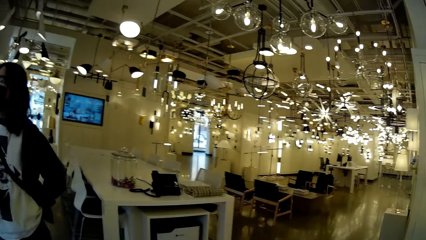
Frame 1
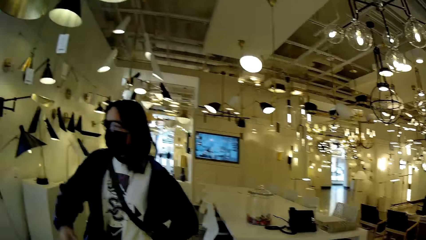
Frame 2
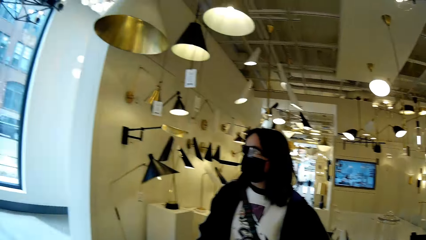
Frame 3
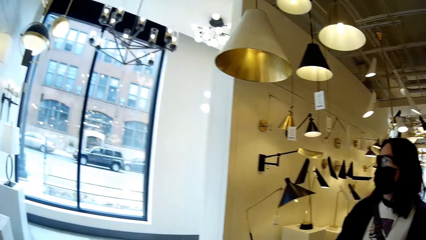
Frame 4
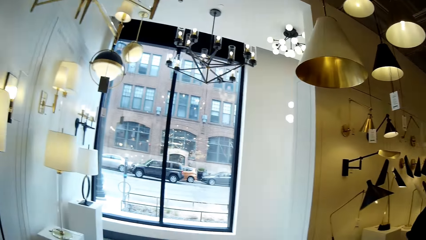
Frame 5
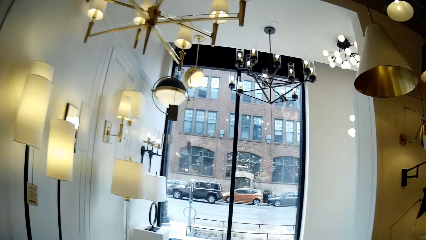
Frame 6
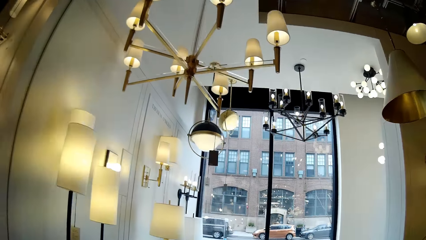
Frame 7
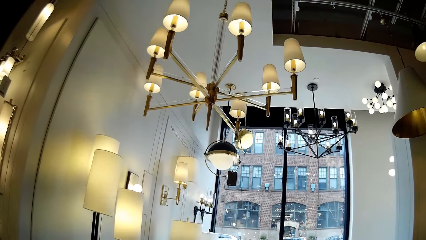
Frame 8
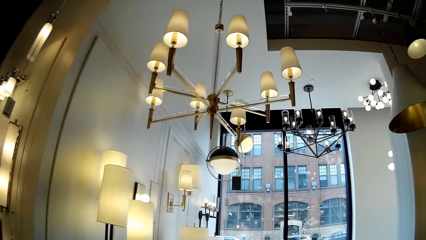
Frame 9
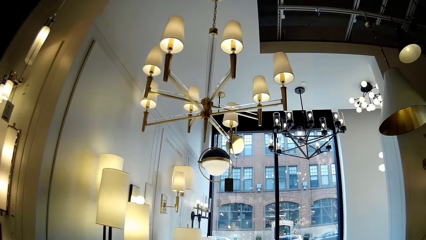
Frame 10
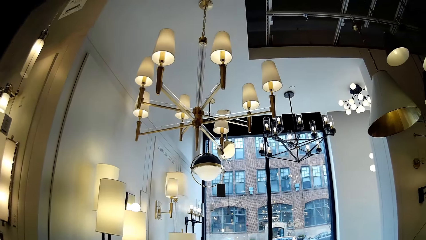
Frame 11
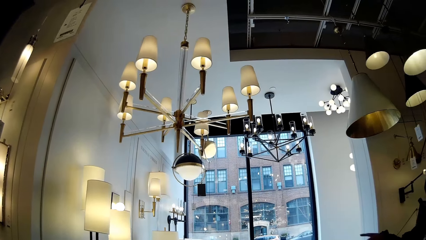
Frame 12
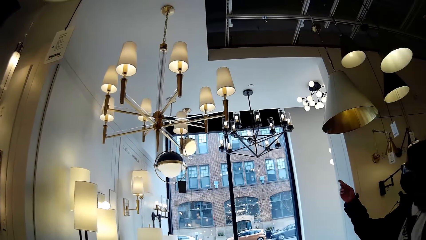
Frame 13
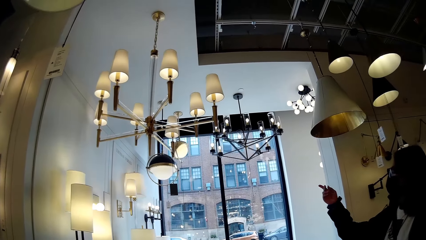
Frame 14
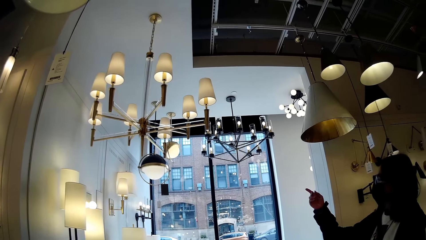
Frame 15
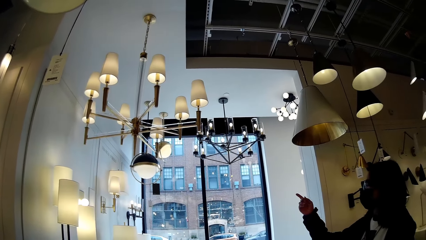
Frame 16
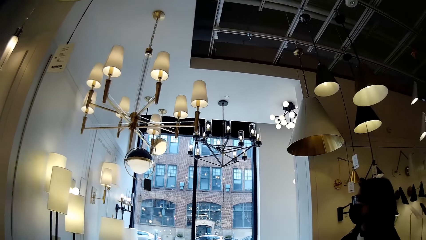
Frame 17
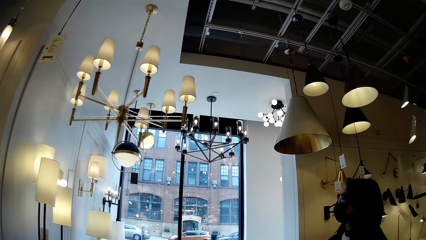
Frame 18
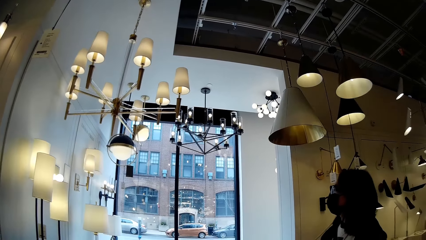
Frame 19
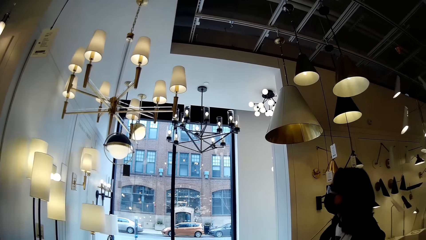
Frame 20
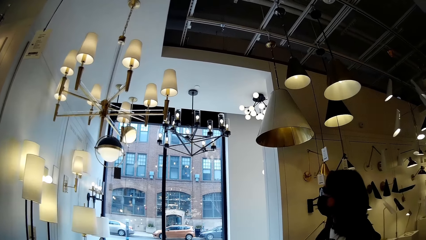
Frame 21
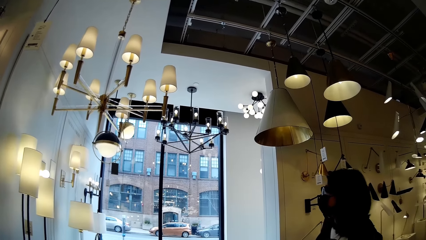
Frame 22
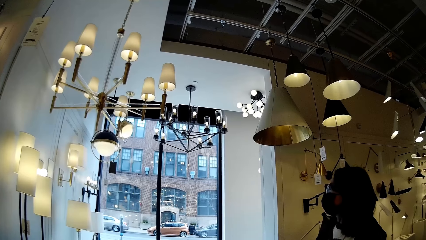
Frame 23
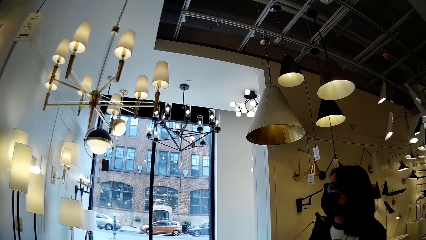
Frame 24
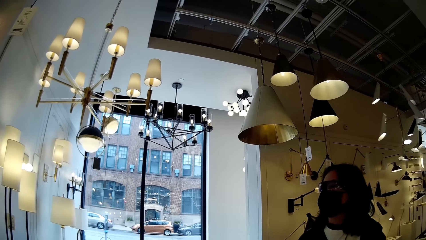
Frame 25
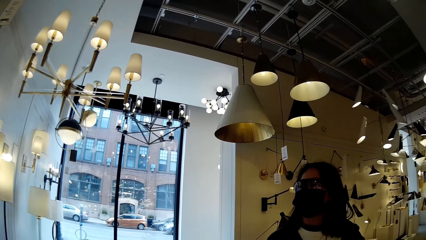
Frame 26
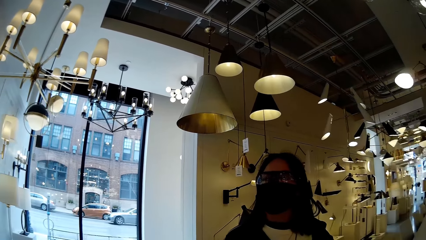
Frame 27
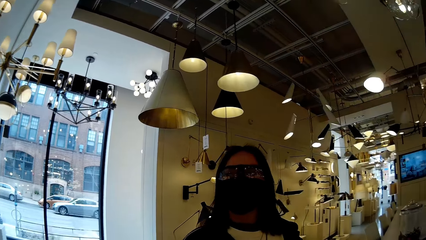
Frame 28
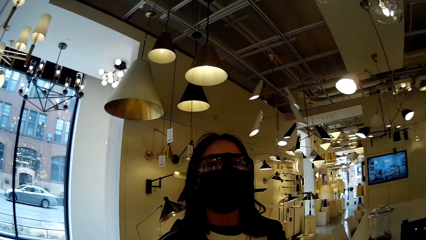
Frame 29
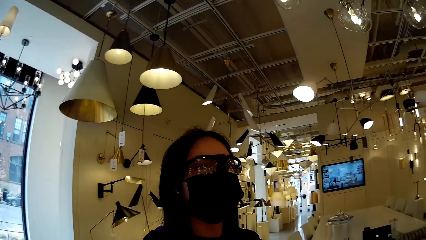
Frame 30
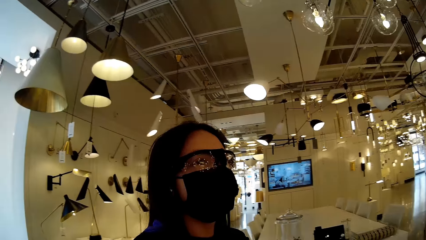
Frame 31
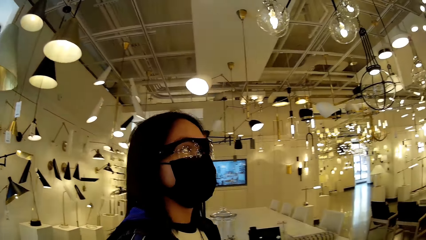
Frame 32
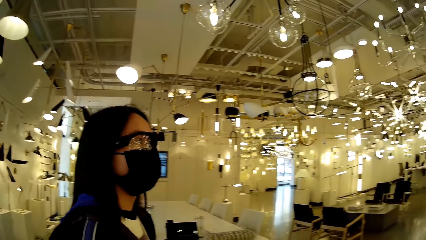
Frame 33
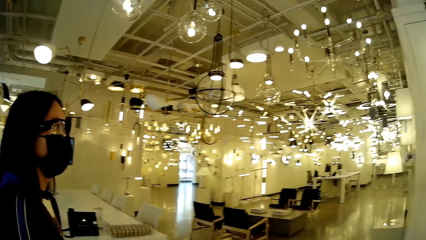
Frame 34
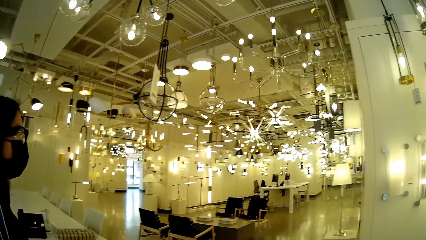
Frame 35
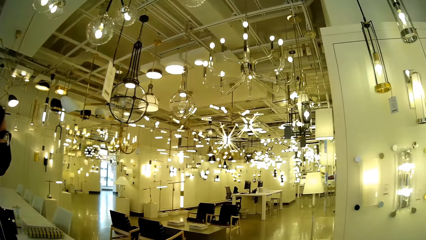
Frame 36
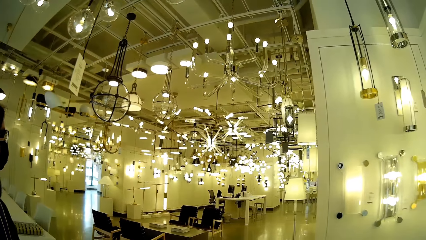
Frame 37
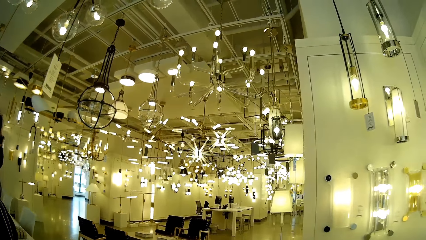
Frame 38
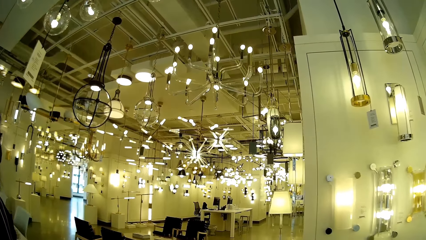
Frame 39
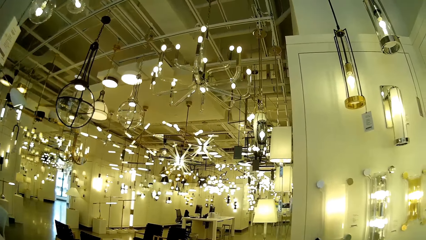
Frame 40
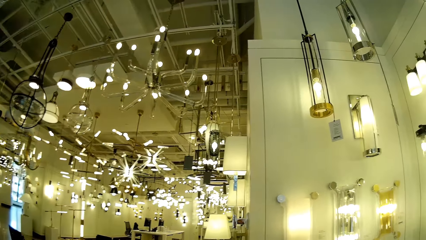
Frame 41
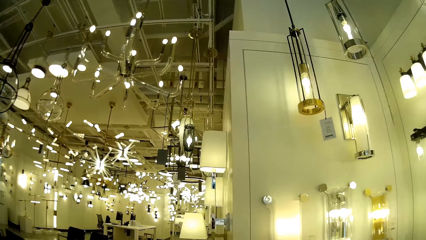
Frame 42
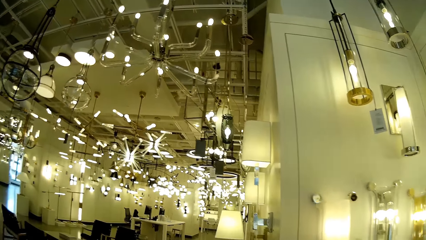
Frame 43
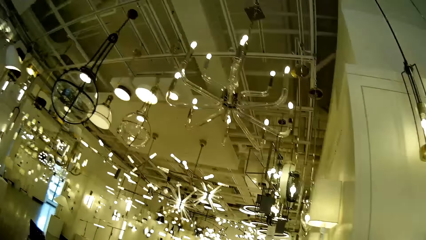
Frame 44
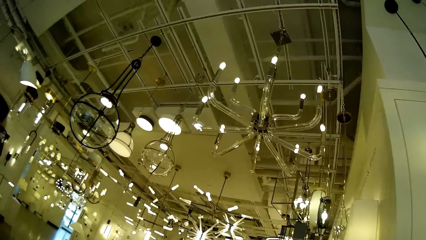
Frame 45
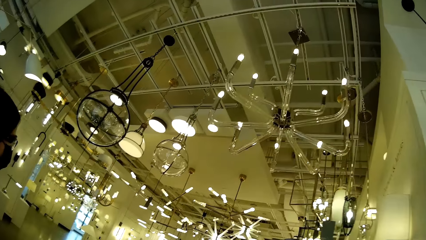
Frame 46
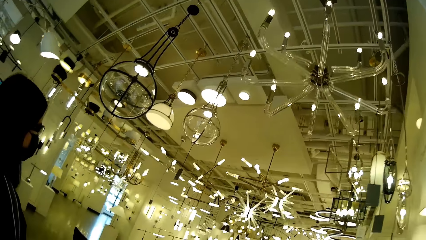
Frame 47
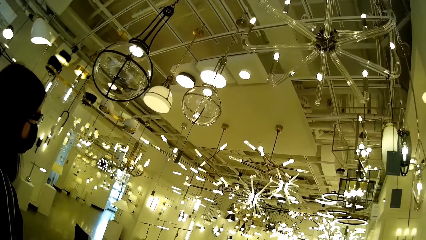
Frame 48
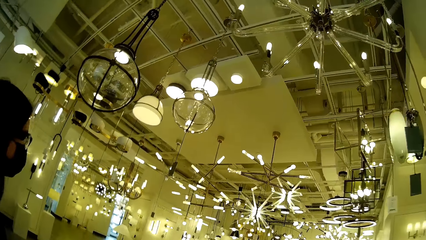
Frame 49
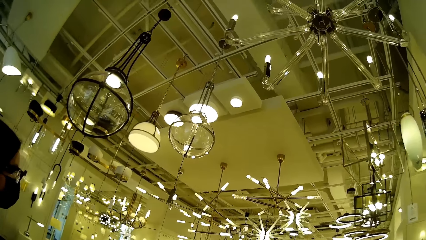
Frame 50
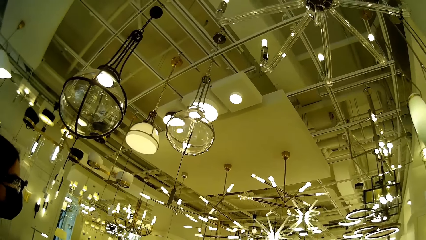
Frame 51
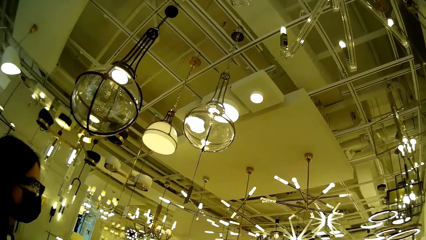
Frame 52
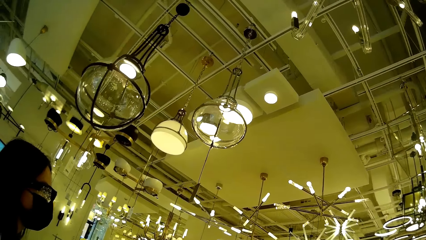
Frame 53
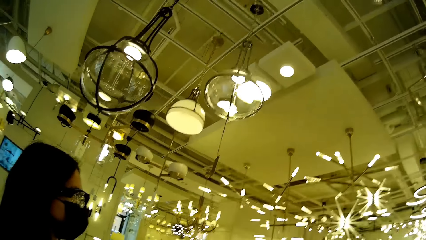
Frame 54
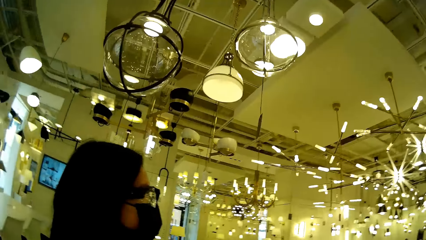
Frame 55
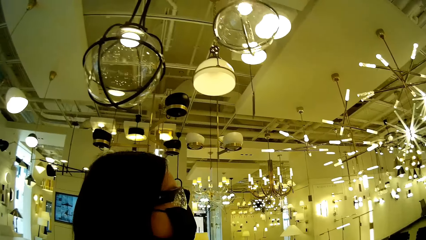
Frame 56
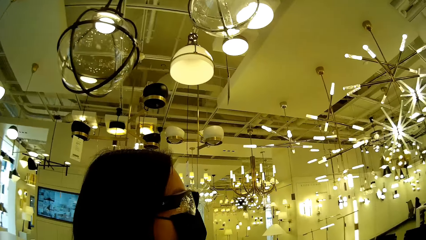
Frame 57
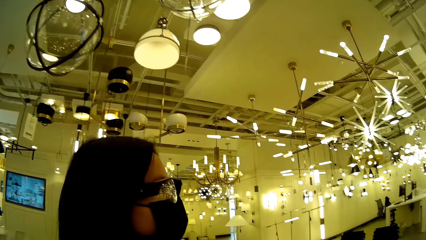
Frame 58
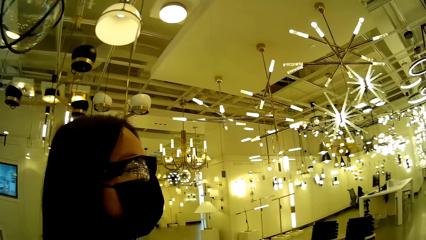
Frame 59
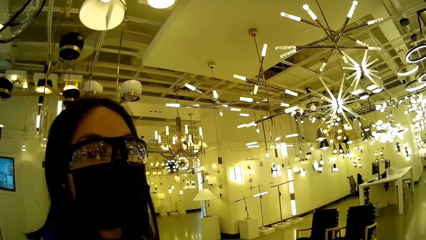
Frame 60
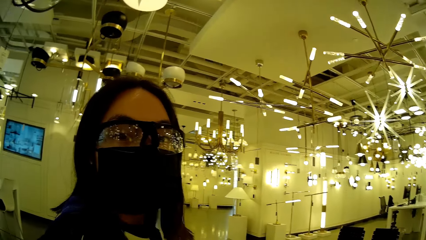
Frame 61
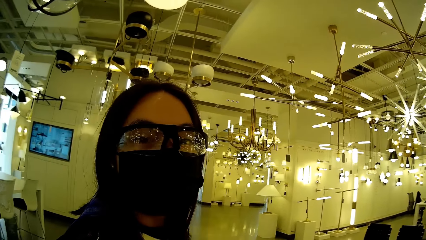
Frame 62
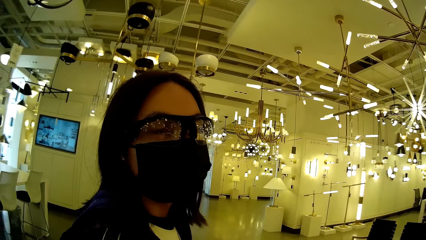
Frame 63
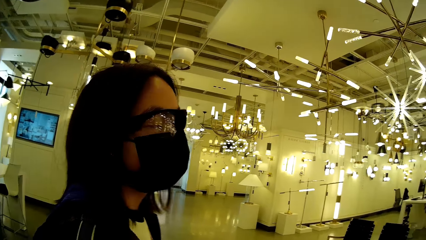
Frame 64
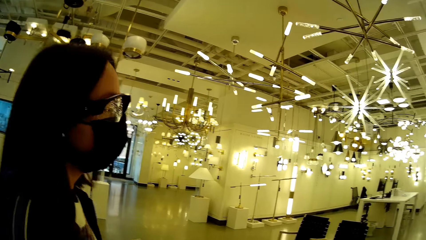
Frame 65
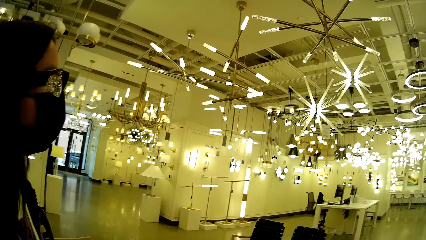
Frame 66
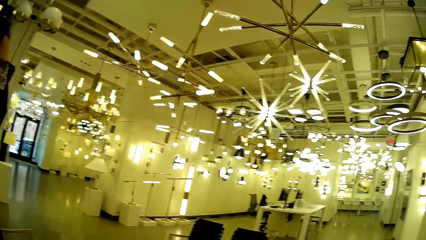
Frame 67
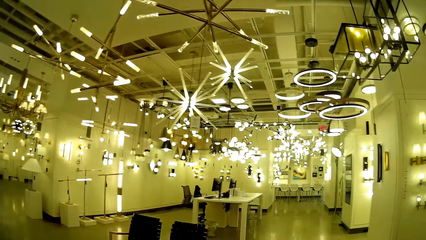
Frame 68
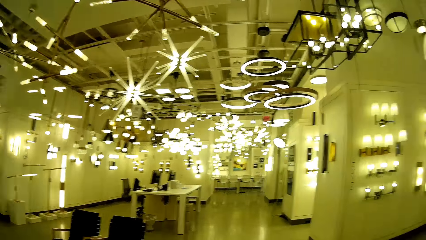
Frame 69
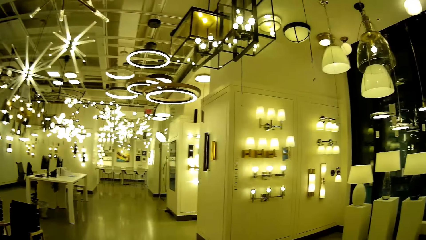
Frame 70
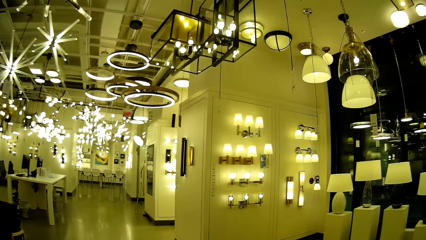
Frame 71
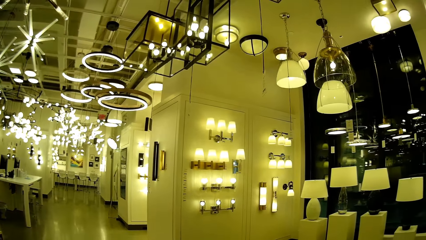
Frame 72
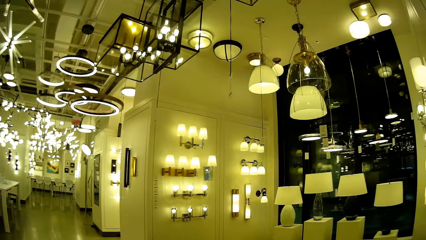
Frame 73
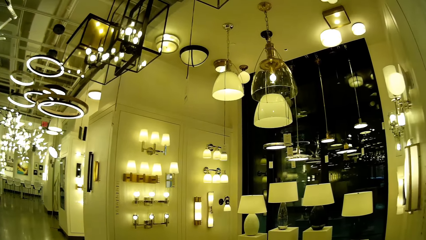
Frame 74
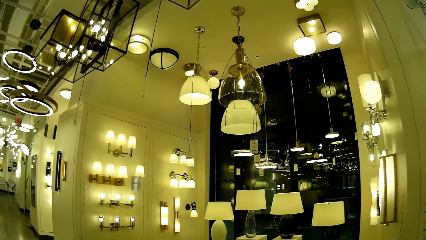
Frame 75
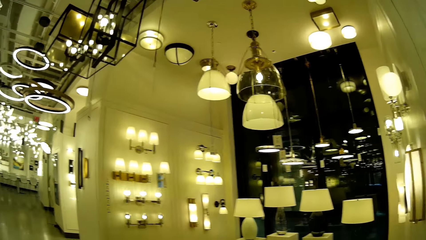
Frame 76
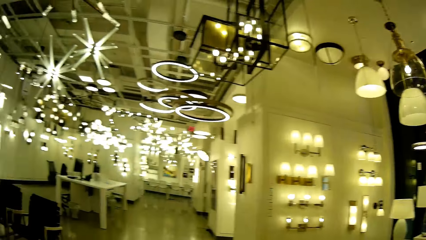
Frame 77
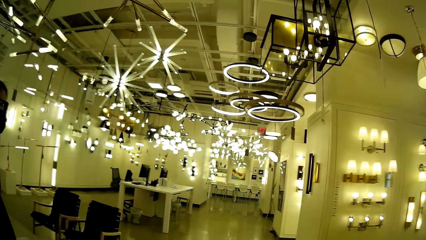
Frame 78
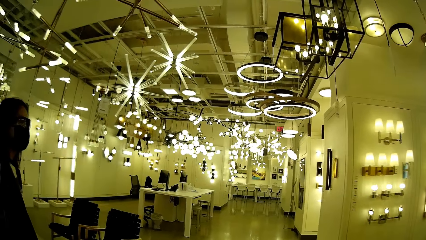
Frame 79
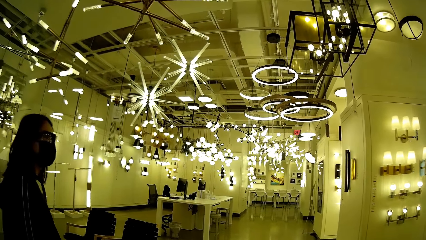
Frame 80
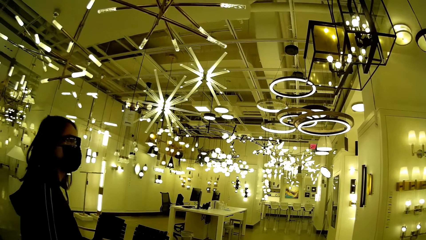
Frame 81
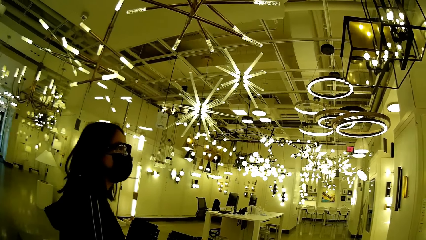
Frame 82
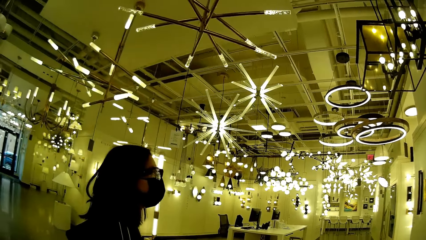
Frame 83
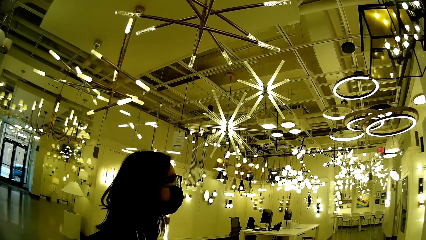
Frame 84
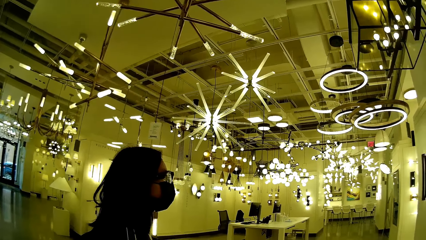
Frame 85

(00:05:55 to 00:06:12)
The woman points to a chandelier with her right hand.
